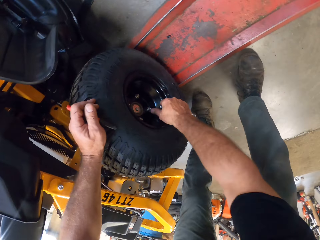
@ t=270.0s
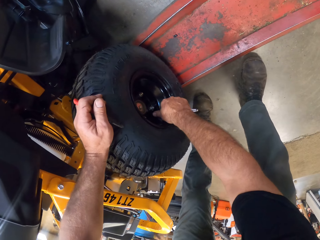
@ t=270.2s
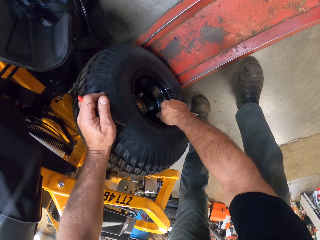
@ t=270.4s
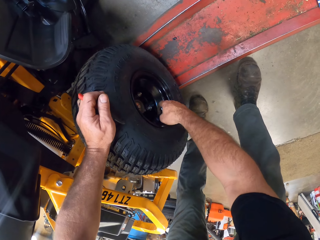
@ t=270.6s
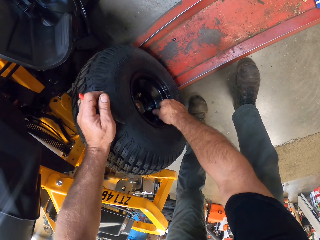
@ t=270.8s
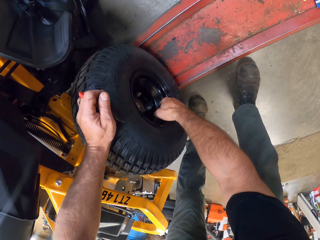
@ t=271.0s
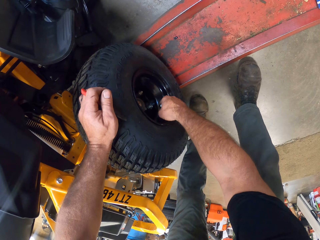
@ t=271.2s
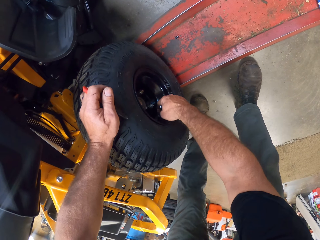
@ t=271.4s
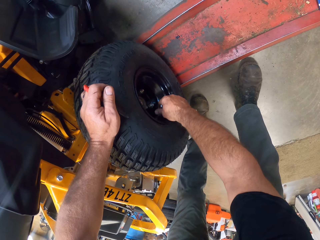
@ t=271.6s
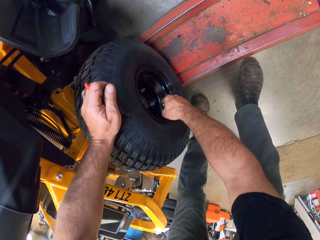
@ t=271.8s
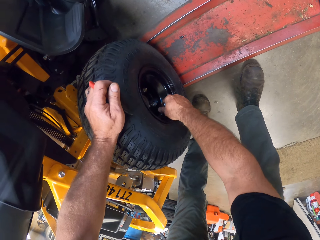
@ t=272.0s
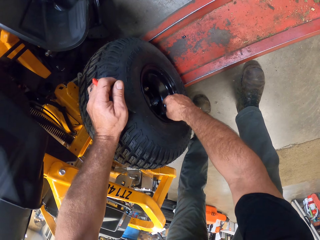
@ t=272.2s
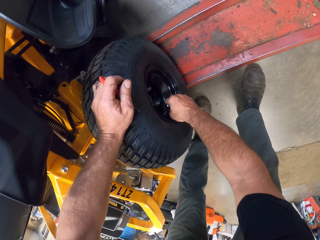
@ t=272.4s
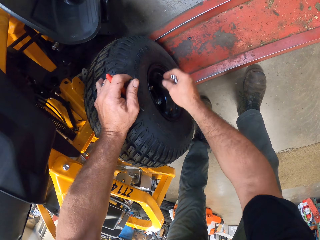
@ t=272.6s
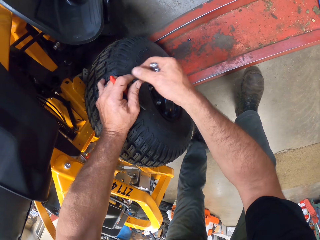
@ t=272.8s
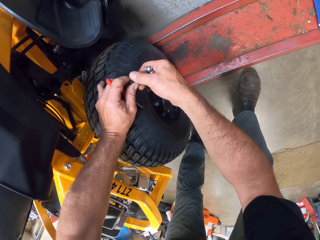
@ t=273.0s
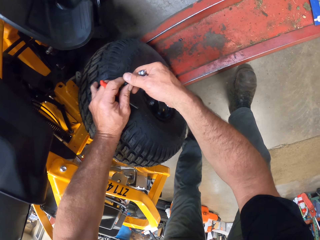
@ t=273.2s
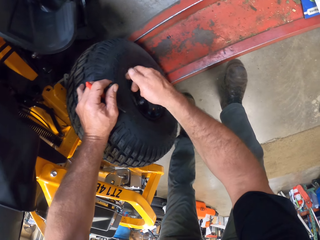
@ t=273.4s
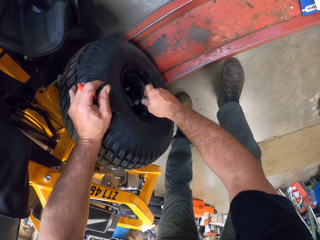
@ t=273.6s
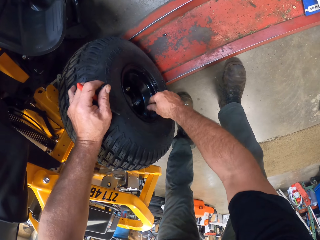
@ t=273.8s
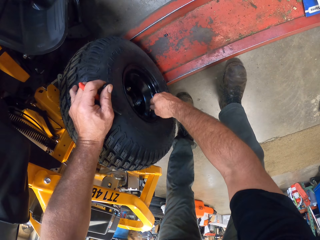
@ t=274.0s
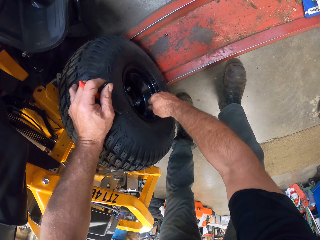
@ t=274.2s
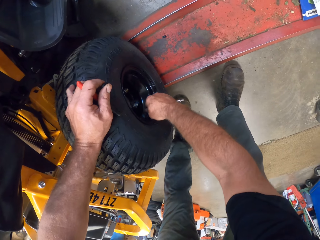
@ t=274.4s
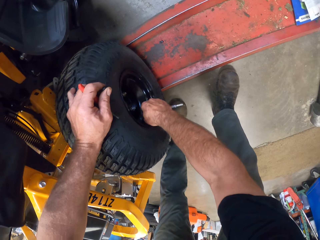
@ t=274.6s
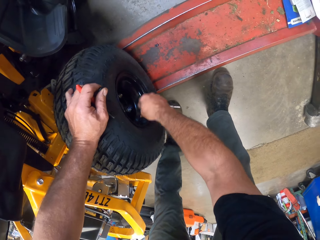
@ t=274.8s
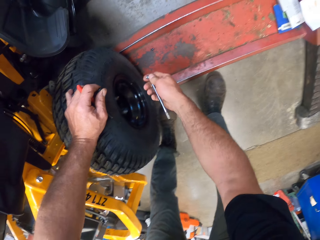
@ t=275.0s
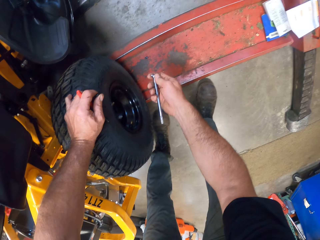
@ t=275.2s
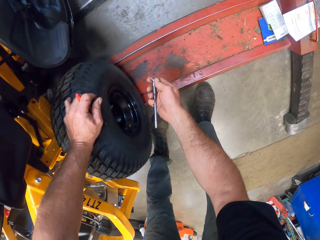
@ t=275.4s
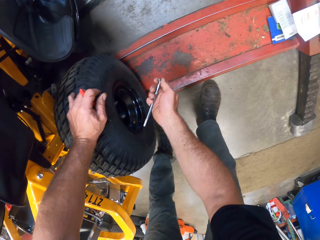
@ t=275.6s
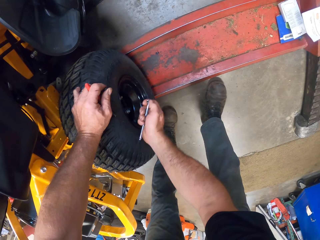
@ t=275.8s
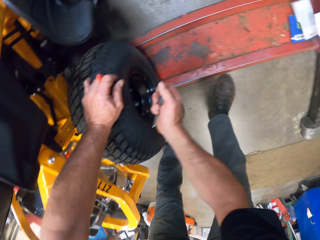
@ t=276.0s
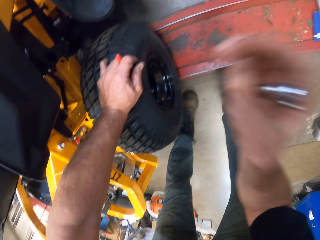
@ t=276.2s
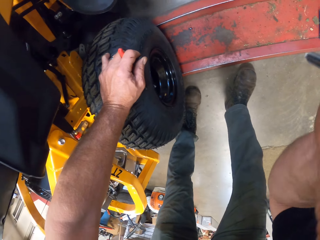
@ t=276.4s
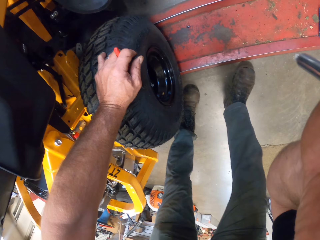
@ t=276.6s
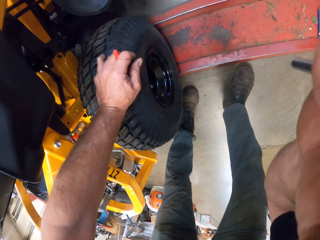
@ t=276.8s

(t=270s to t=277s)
The camera wearer opens the wheel bolts. He removes another tubeless air valve from the other rear tire of the mower with his right hand. He passes the tubeless air valve from his right hand to his left hand. He fixes the camera. He touches his face with his right hand.
